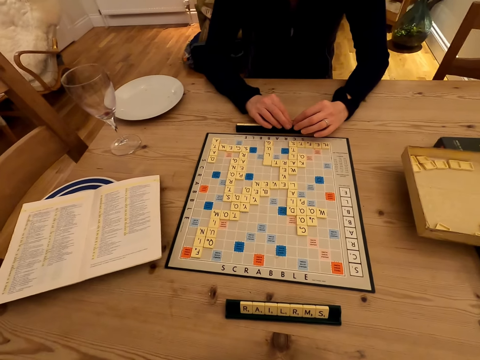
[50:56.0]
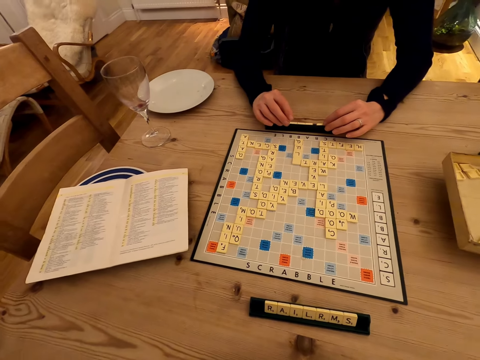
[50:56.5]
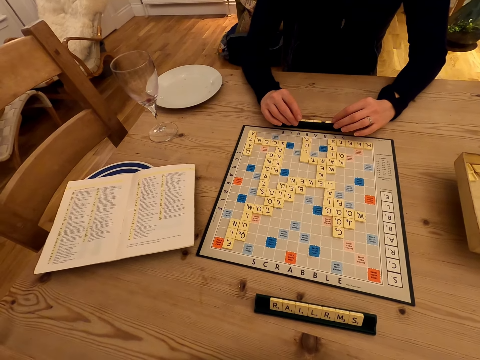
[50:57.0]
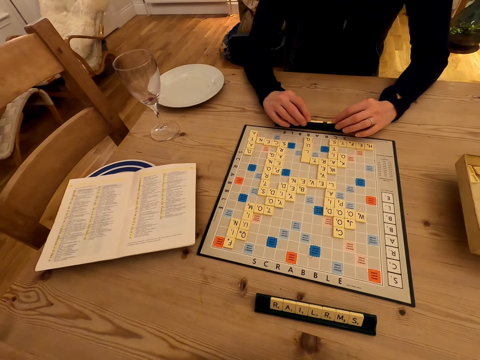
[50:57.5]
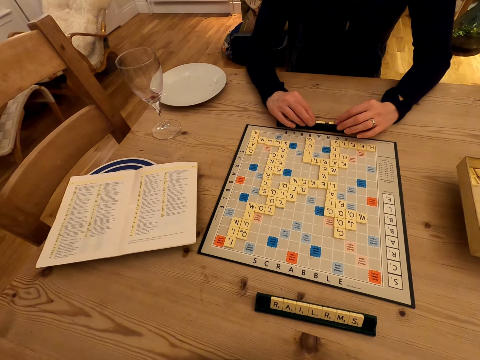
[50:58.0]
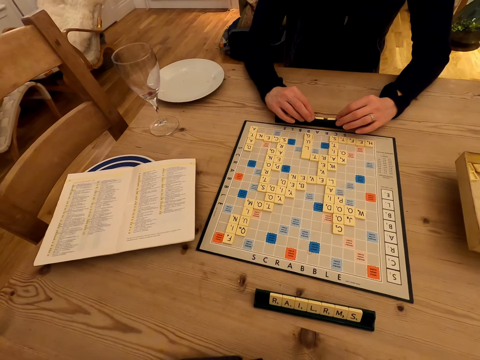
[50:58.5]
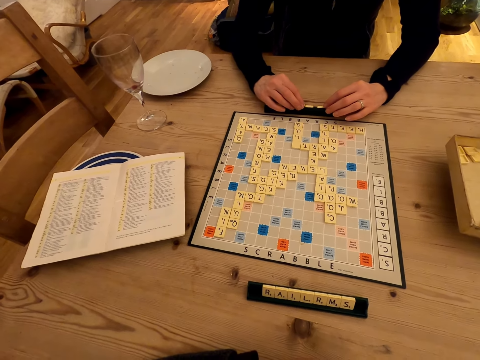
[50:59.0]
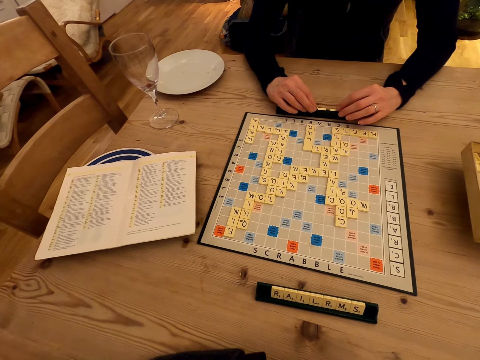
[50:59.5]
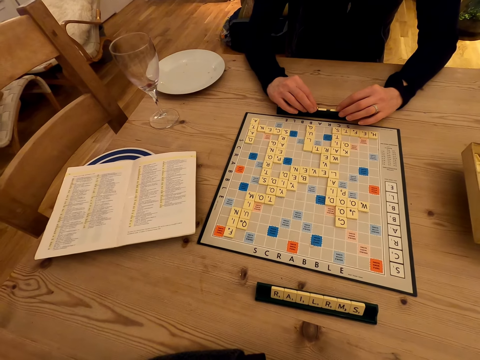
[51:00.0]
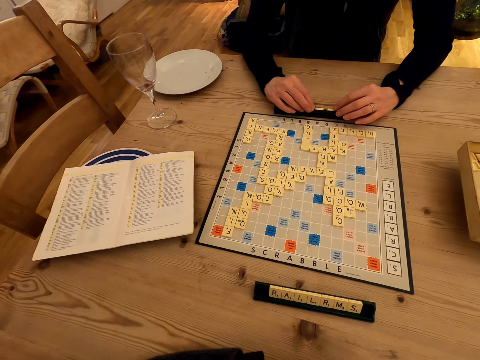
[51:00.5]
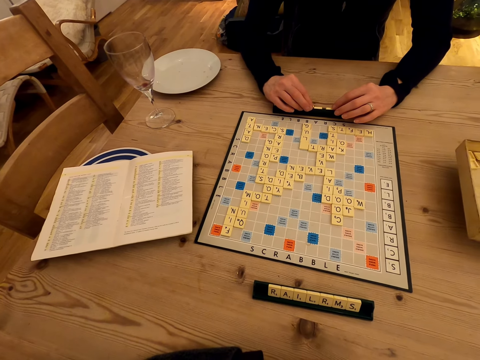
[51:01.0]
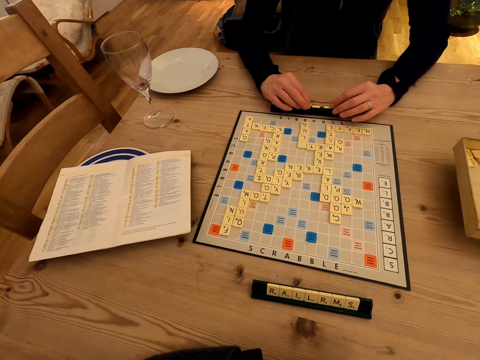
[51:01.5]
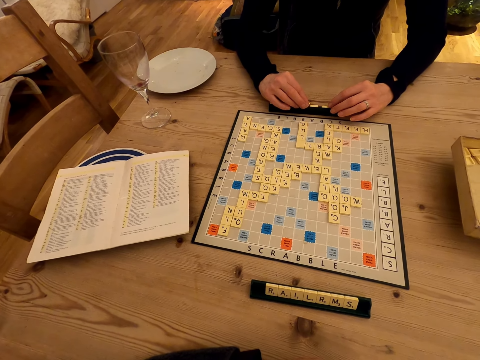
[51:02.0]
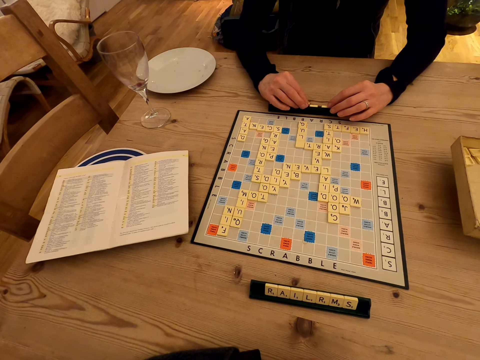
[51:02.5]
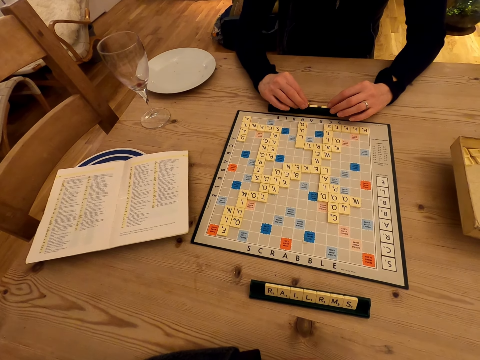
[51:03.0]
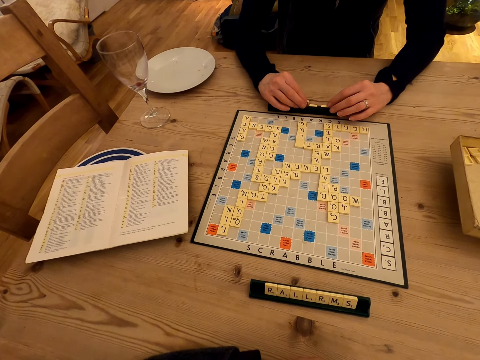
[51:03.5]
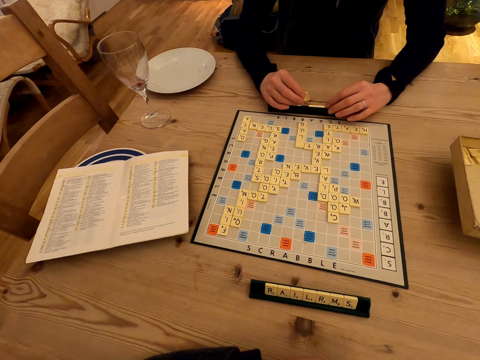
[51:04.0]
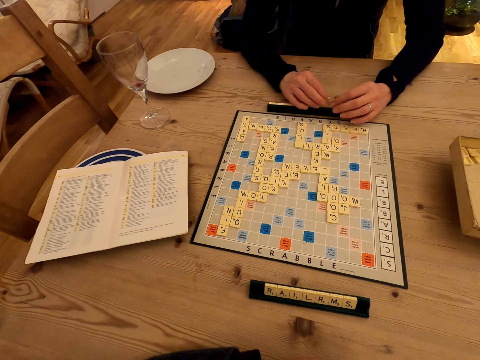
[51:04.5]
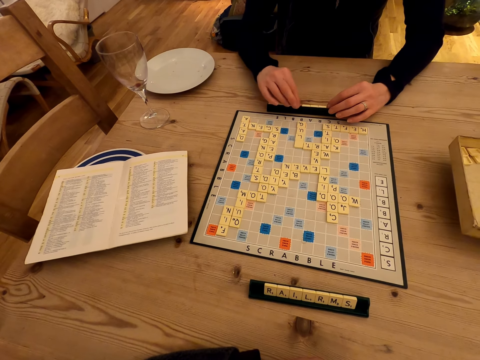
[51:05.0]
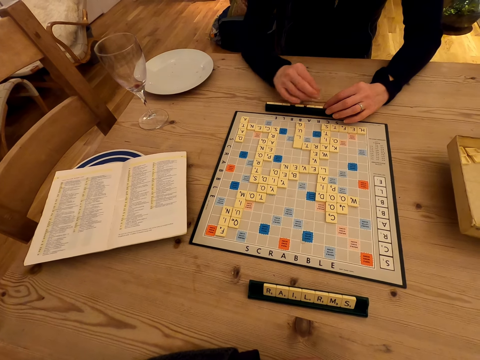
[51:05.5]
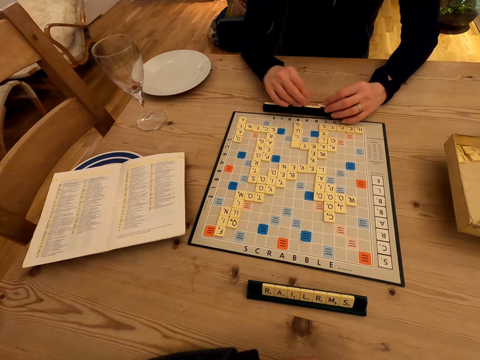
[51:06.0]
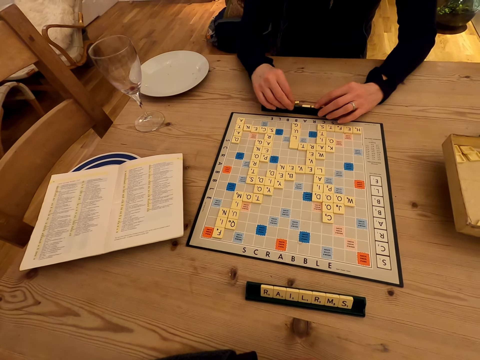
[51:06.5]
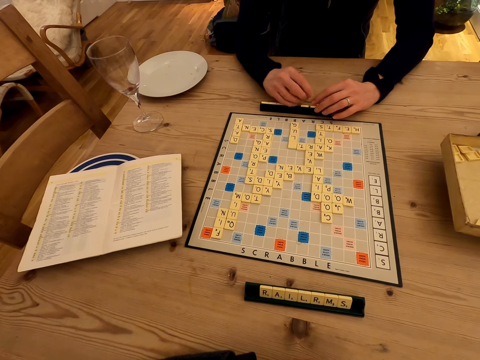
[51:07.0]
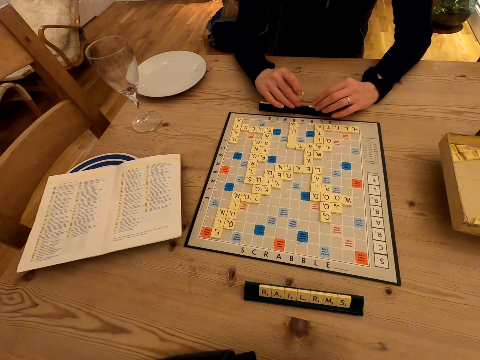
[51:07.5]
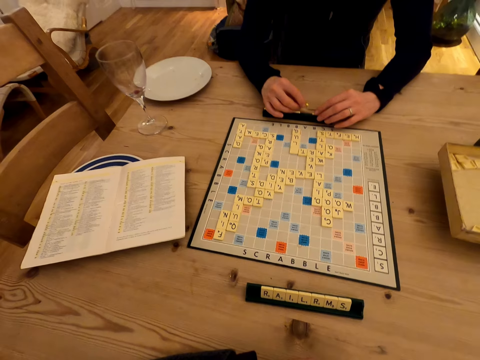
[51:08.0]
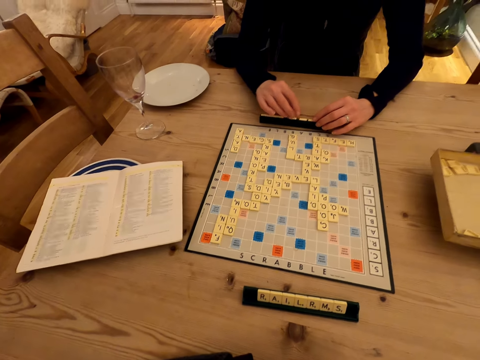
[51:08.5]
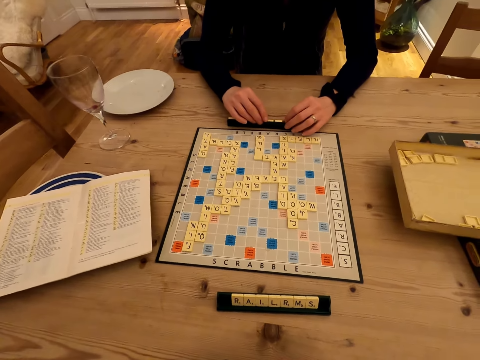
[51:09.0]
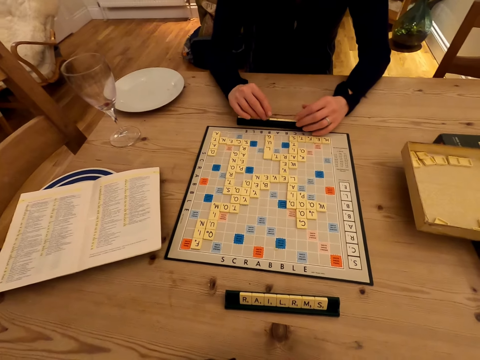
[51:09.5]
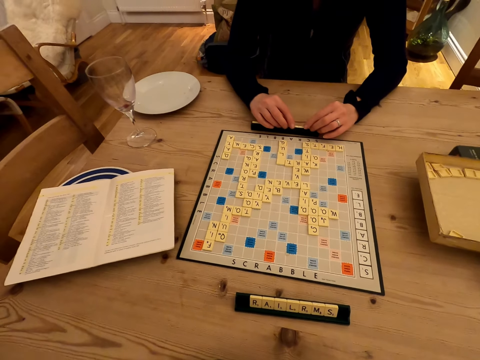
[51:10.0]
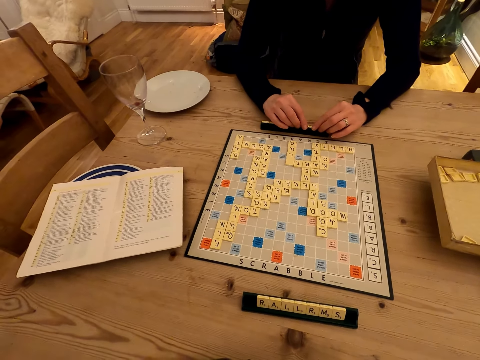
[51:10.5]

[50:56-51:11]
The camera wearer sings.

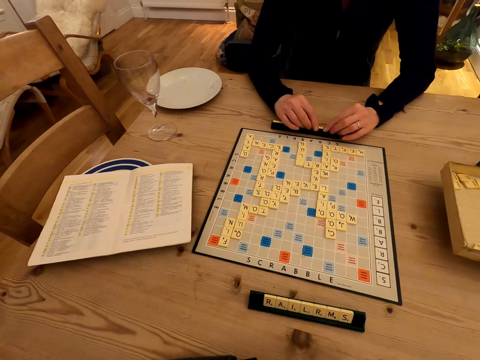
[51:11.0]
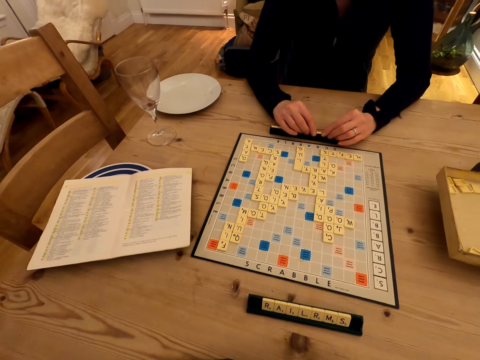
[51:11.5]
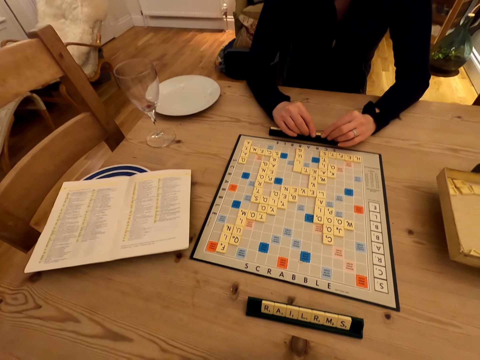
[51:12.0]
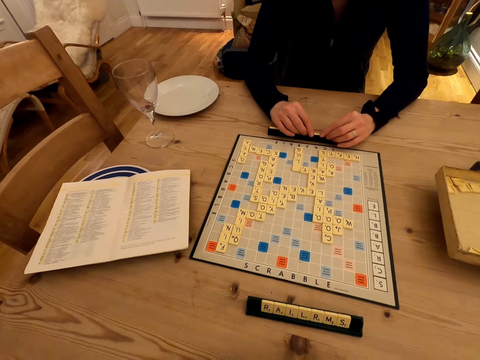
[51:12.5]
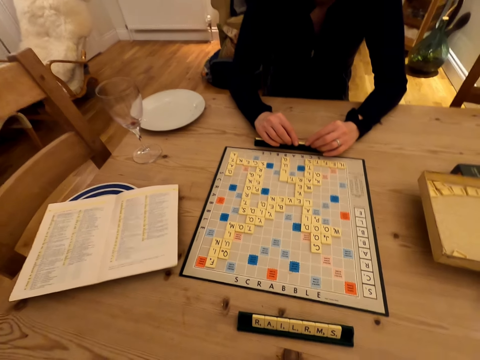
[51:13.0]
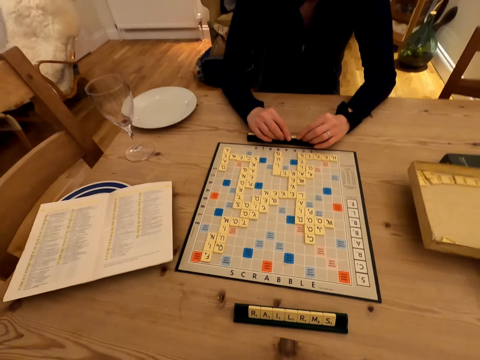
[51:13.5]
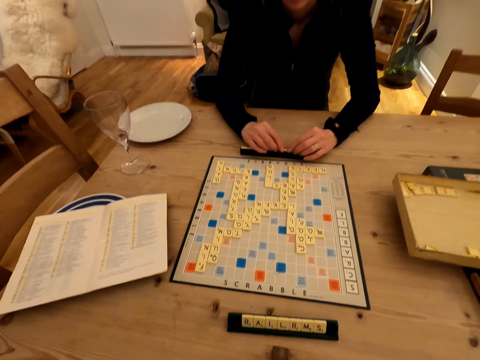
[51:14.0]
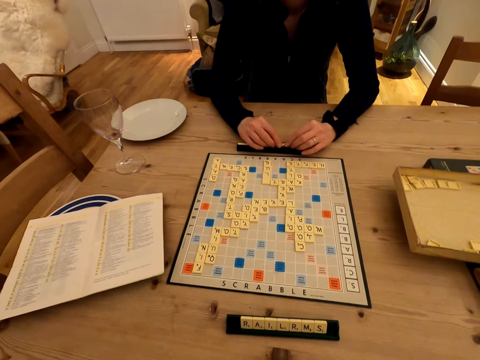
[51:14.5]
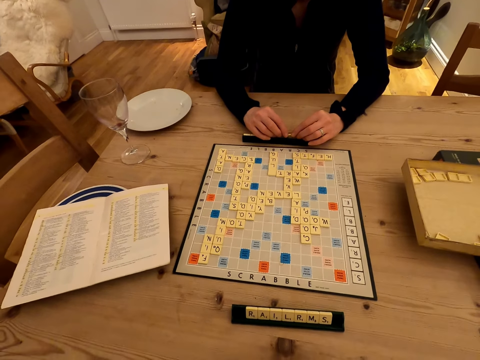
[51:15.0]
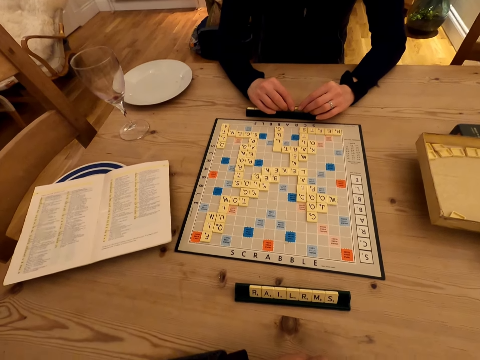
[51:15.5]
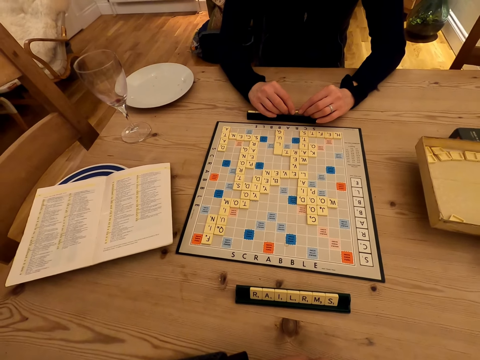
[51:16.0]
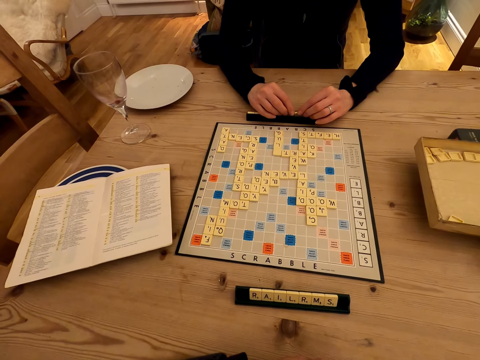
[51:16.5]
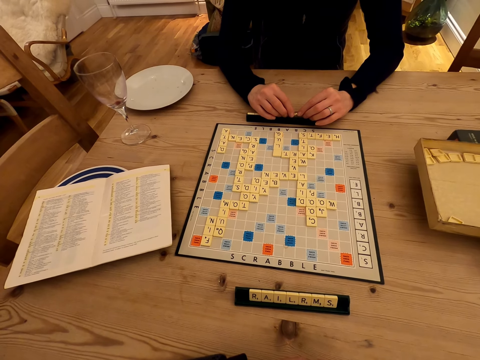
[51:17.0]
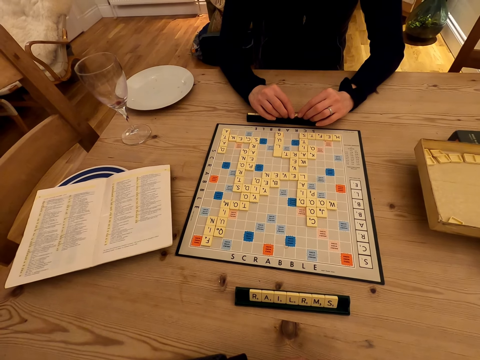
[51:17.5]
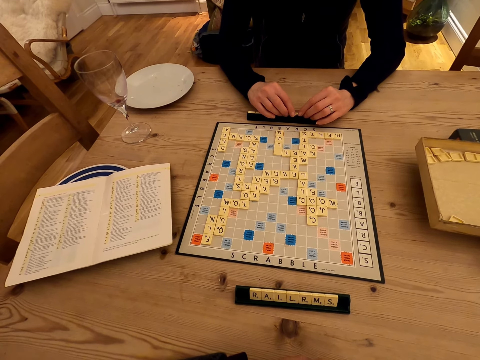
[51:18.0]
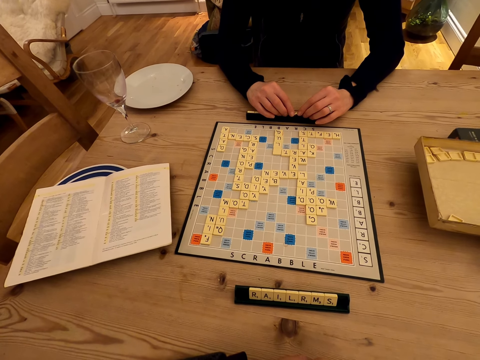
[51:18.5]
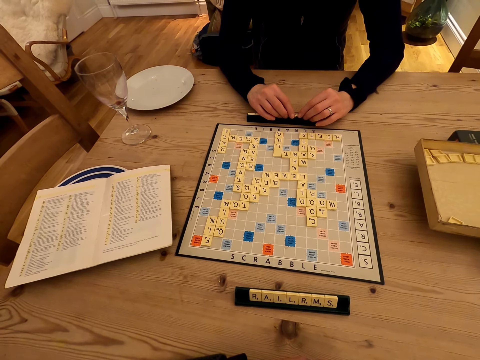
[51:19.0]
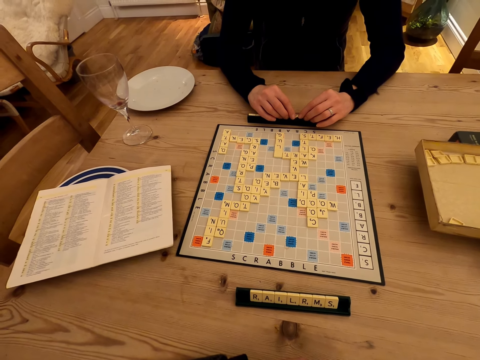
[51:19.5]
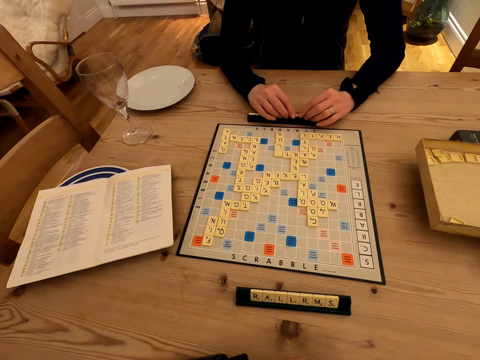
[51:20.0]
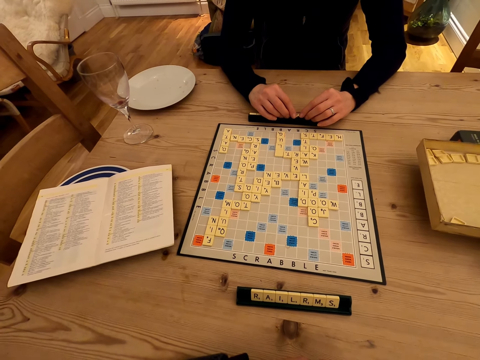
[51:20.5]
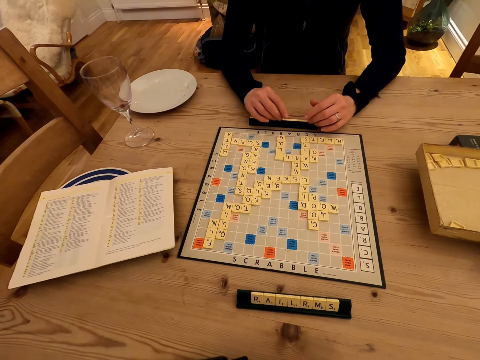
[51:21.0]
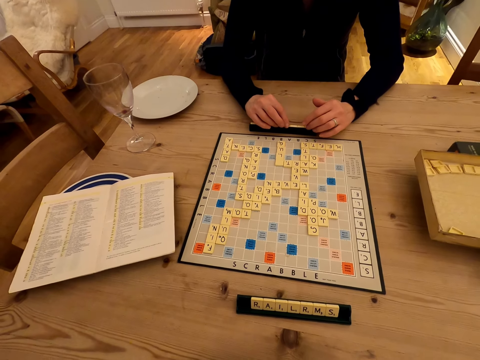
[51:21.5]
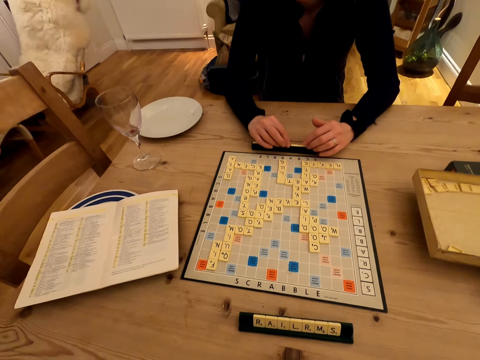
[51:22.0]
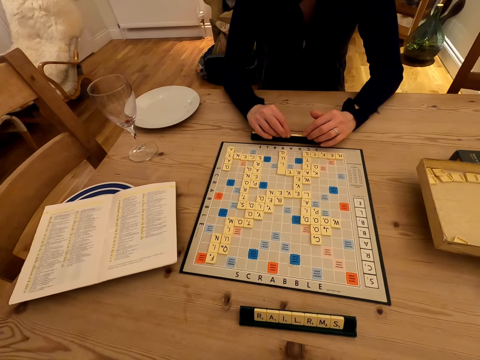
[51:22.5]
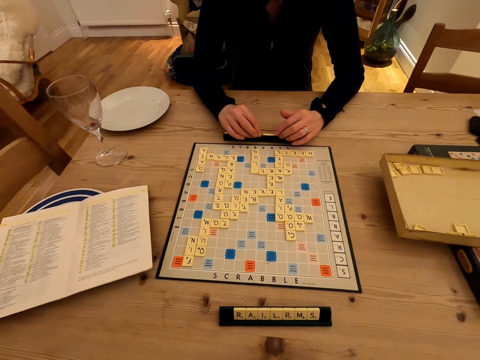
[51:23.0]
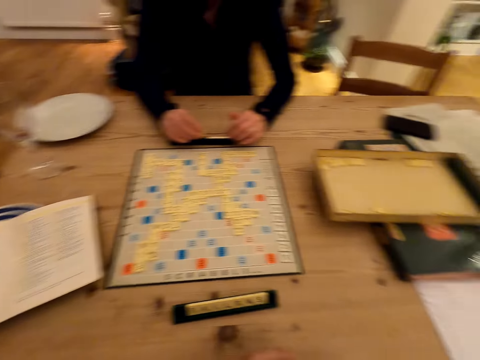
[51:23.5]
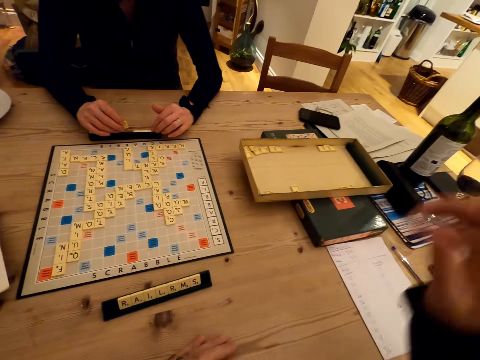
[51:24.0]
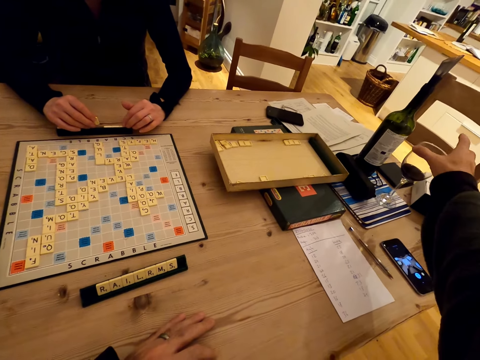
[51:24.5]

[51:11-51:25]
A woman sings.
